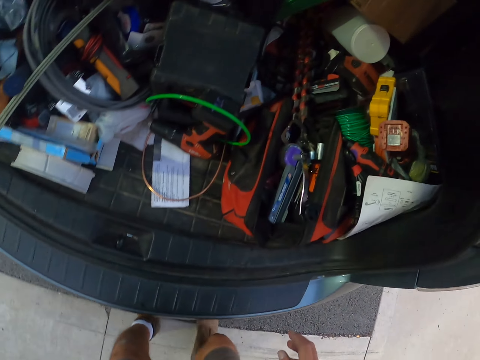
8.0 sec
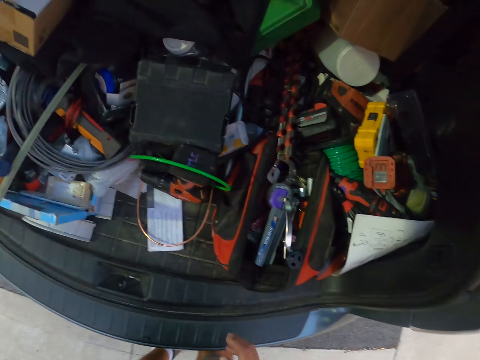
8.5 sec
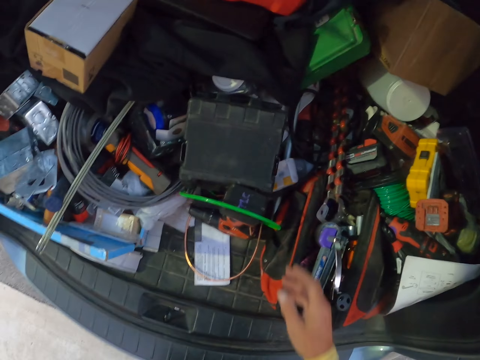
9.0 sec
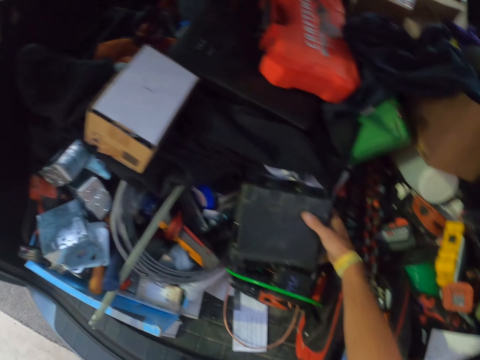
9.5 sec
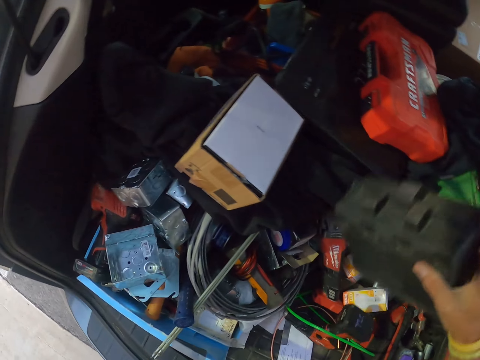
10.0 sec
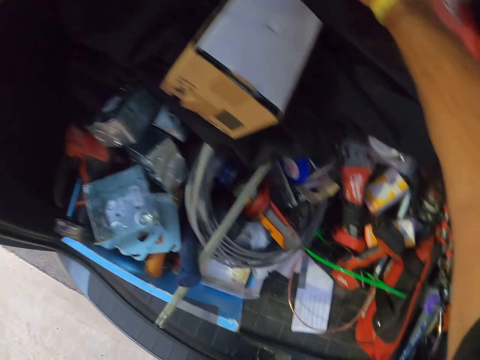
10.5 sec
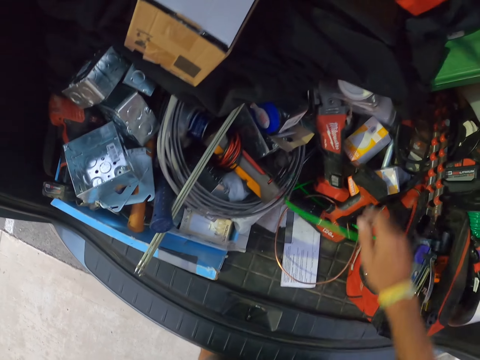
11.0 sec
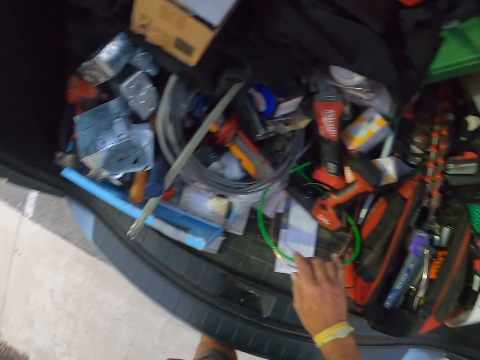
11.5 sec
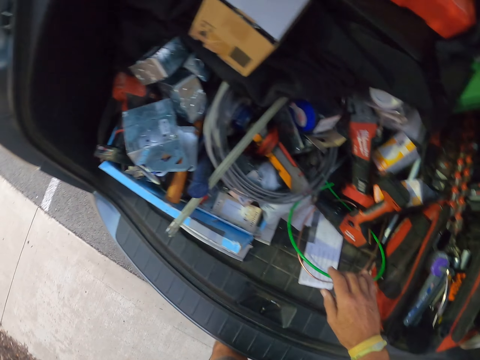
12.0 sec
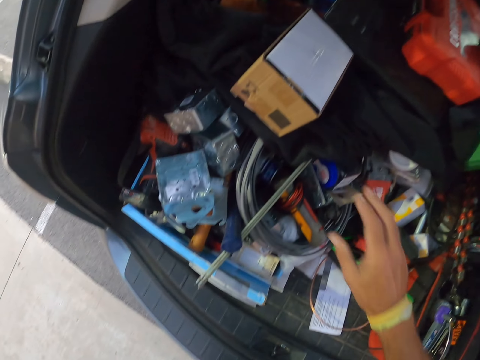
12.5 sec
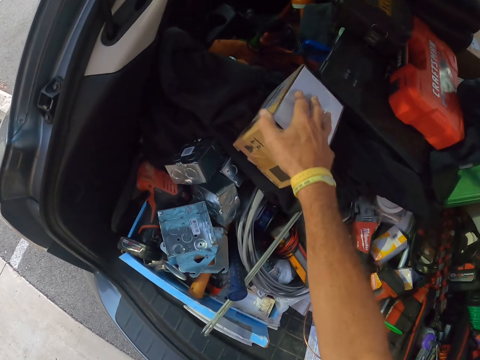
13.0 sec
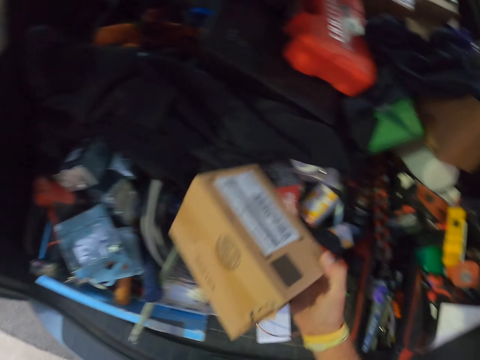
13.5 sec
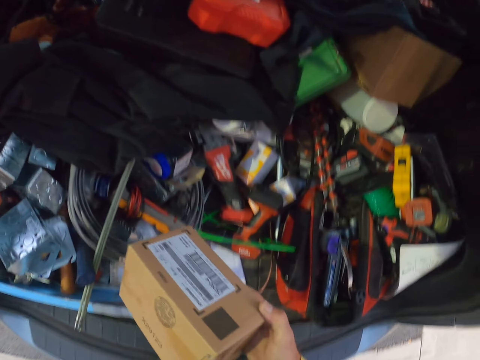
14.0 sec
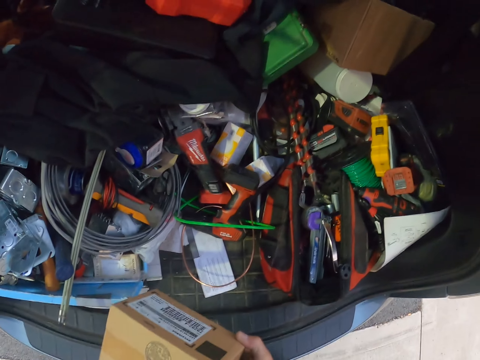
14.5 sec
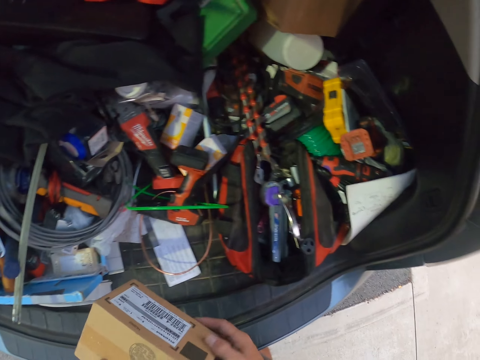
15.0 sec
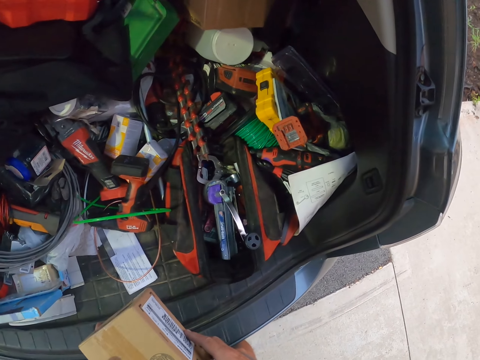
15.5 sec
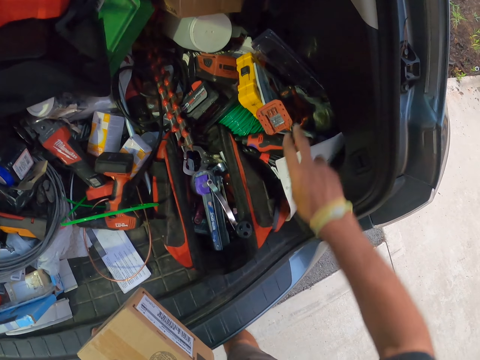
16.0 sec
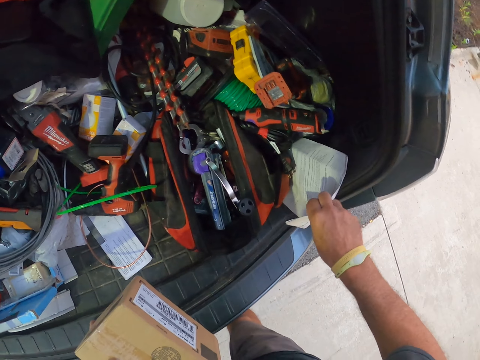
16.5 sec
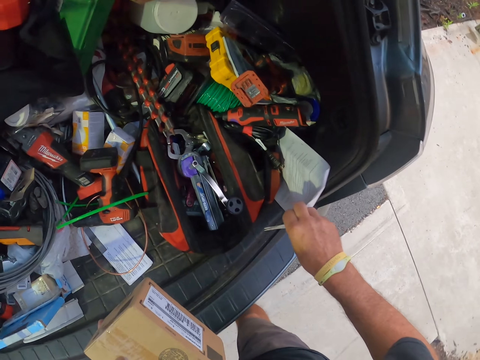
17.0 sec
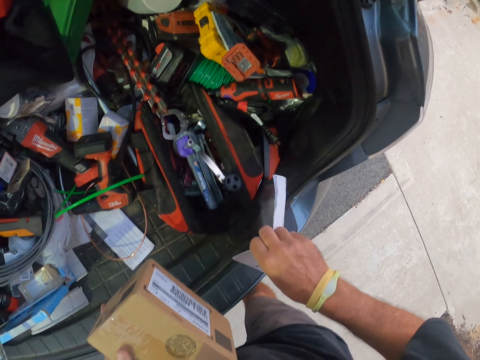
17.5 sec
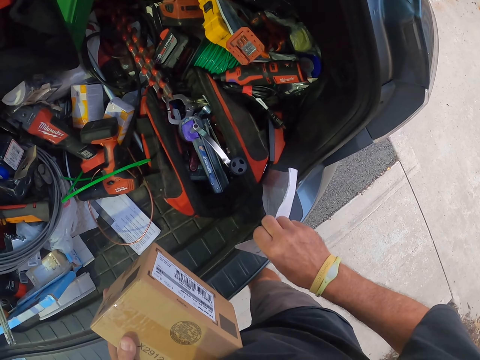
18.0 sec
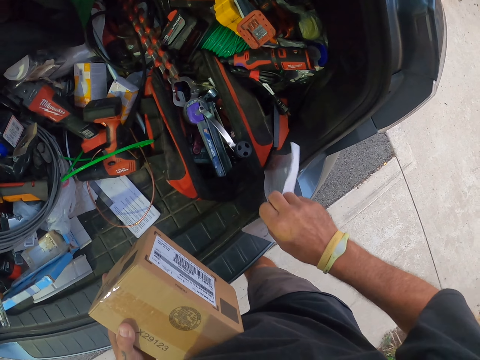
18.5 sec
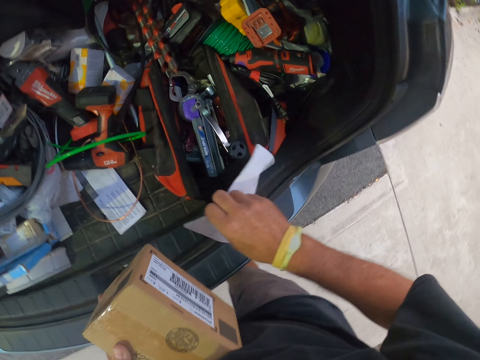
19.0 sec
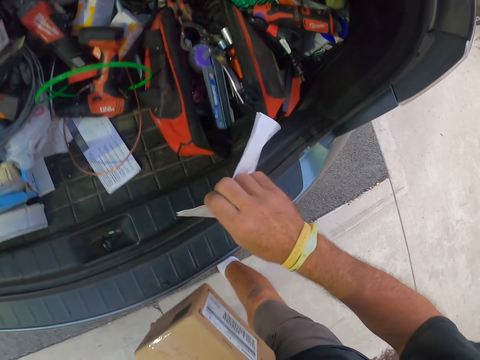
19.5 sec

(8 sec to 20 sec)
The camera wearer stops. They pick something from the boot. They move tools in the car. They put something in the boot. They pick a box from the boot. They hold the box with the other hand. They pick a paper from the boot.

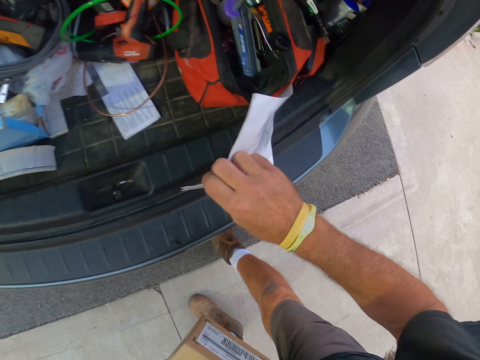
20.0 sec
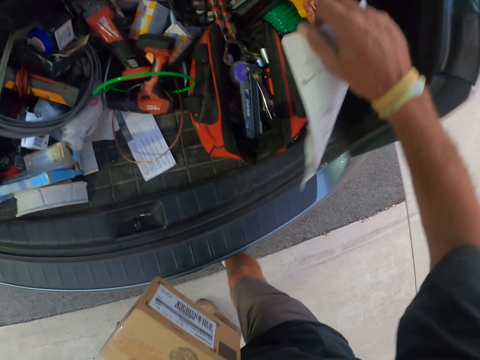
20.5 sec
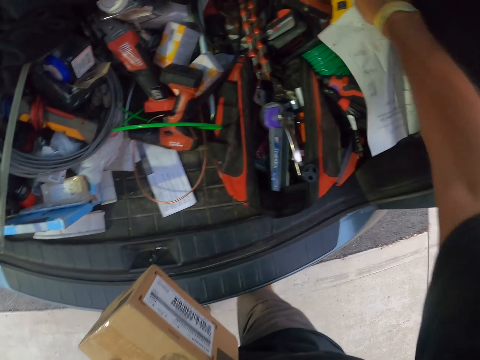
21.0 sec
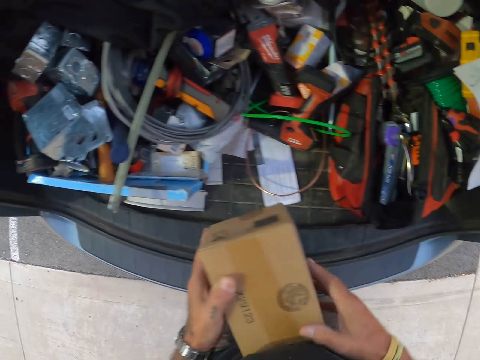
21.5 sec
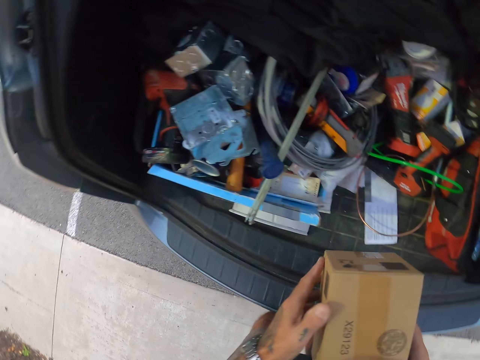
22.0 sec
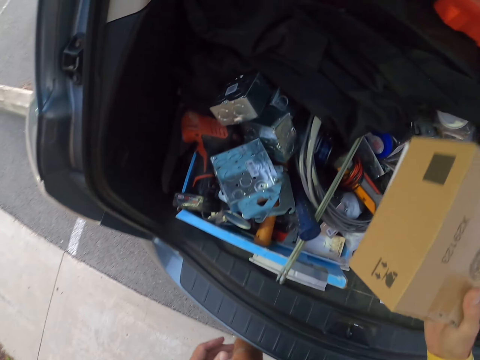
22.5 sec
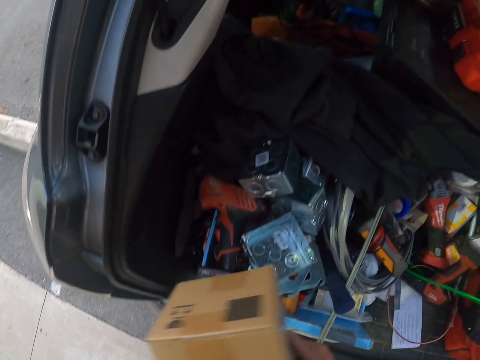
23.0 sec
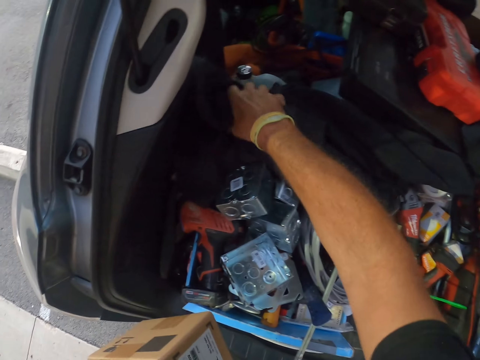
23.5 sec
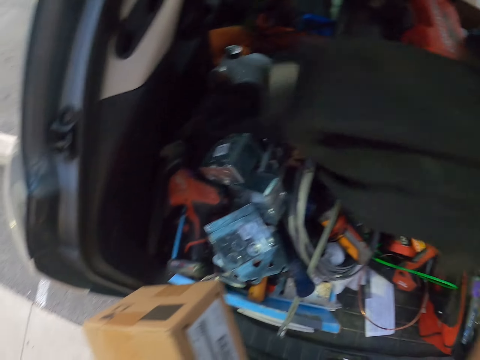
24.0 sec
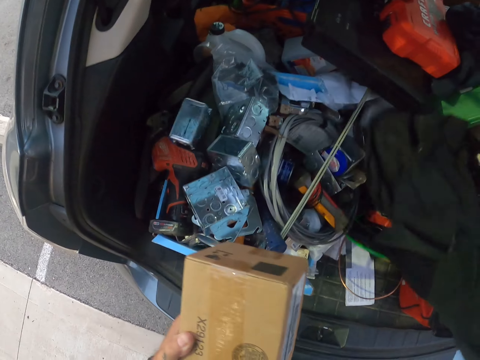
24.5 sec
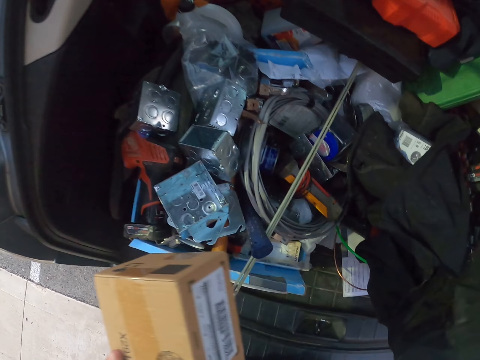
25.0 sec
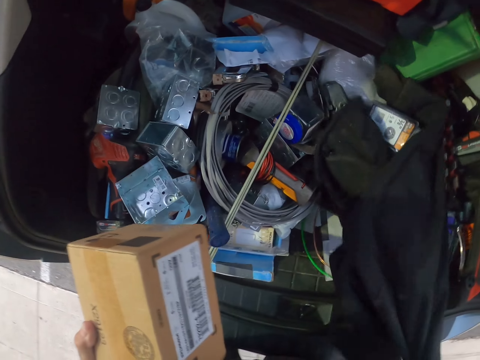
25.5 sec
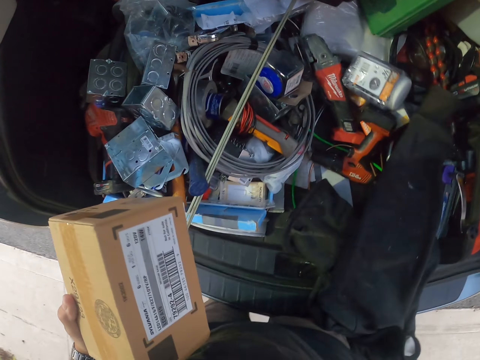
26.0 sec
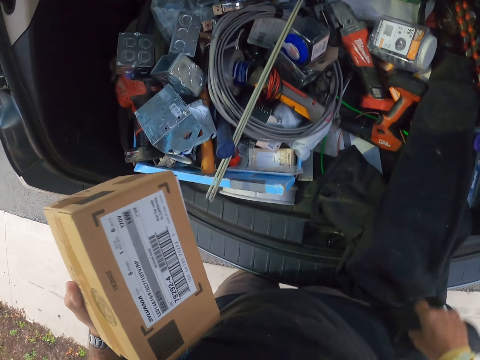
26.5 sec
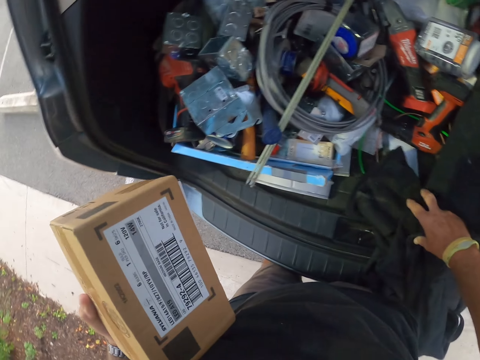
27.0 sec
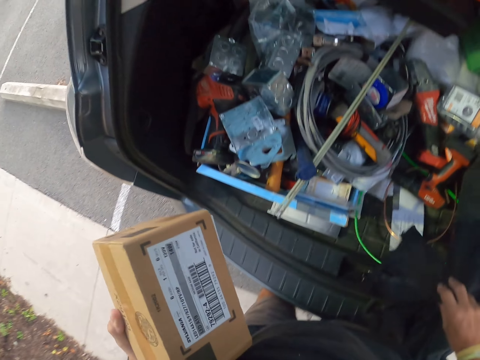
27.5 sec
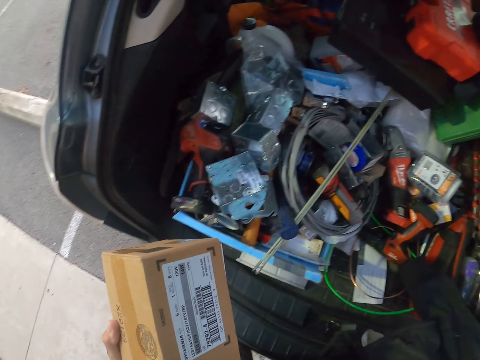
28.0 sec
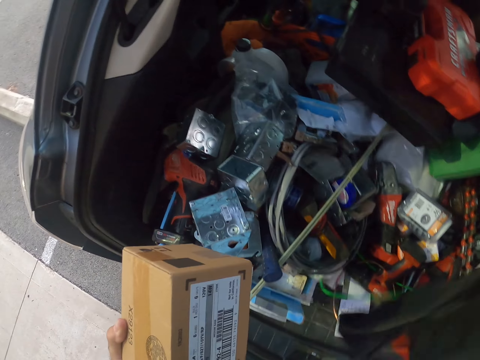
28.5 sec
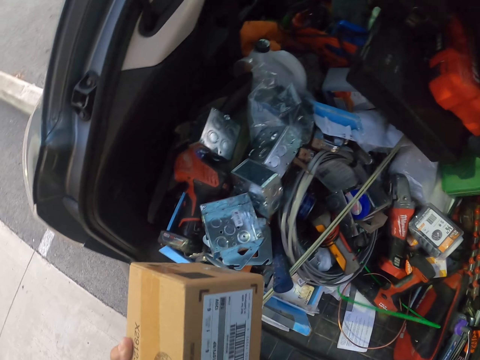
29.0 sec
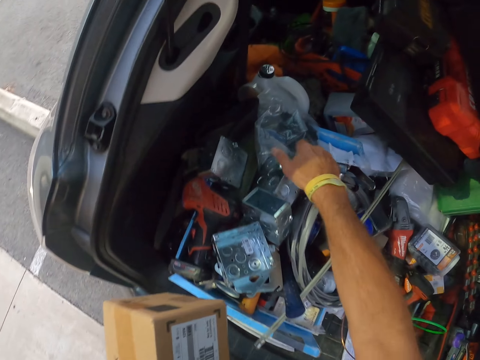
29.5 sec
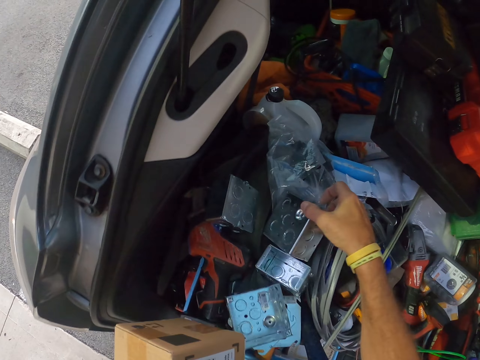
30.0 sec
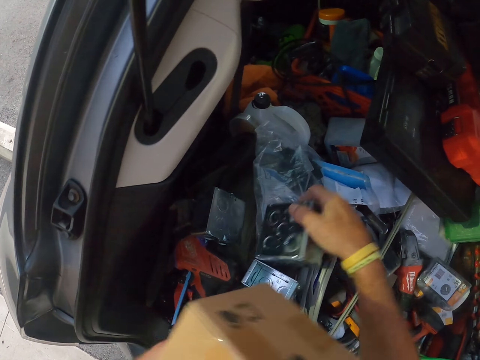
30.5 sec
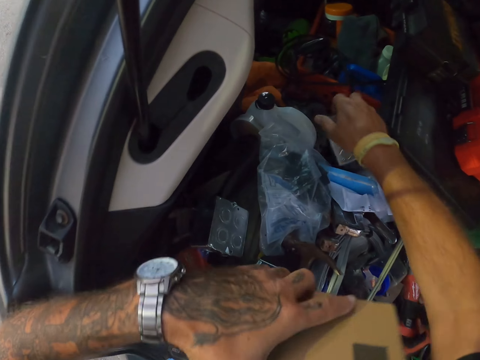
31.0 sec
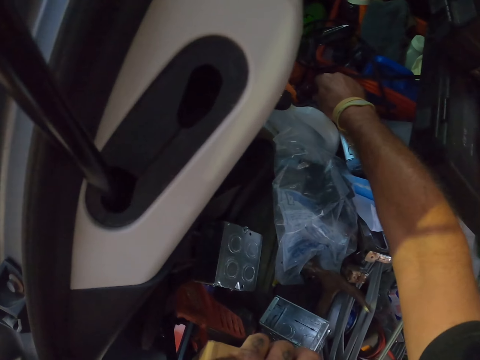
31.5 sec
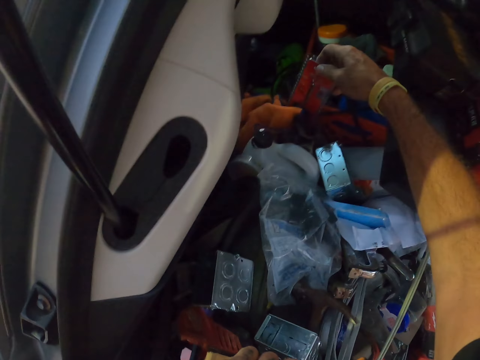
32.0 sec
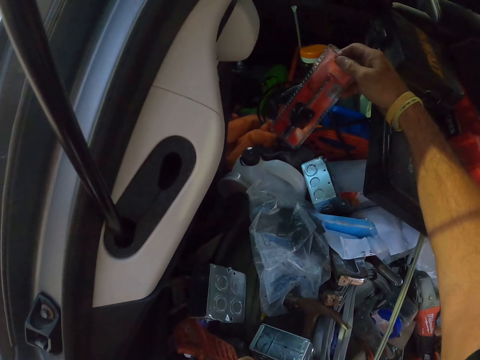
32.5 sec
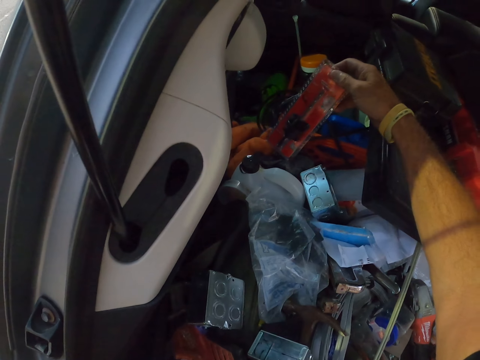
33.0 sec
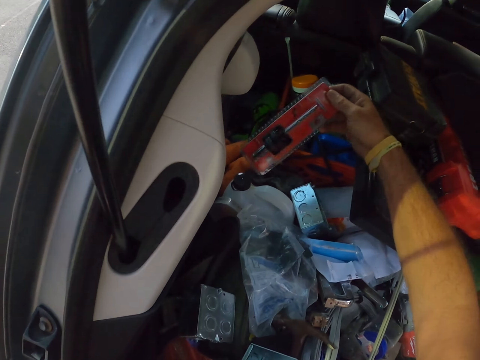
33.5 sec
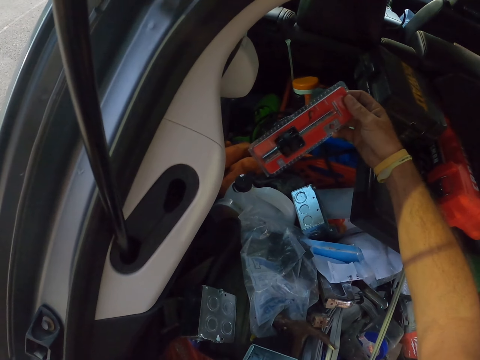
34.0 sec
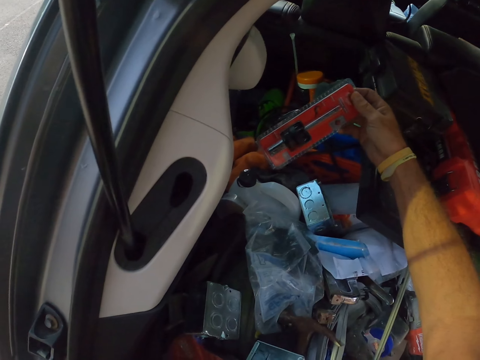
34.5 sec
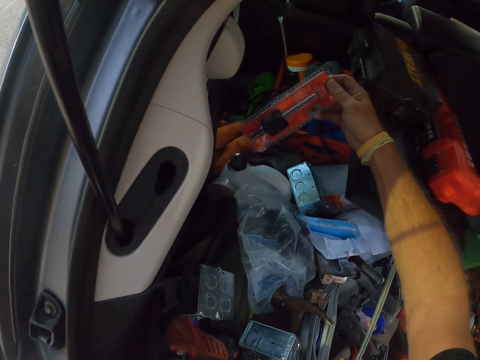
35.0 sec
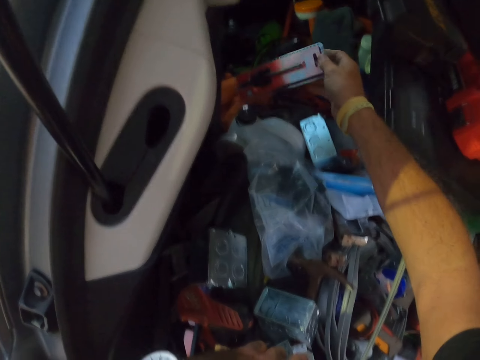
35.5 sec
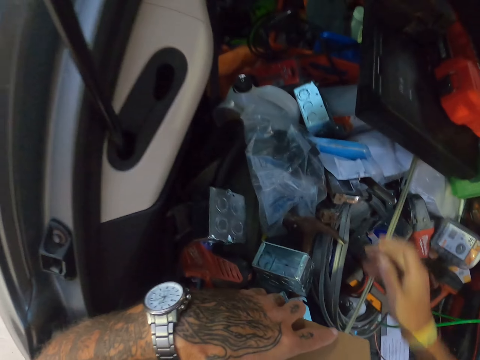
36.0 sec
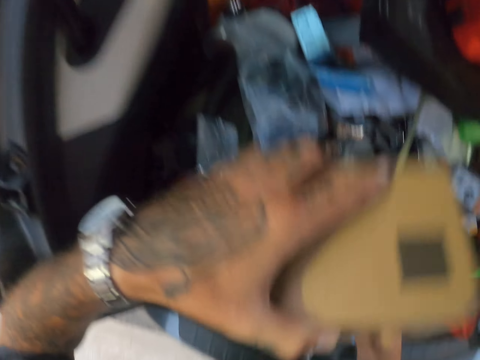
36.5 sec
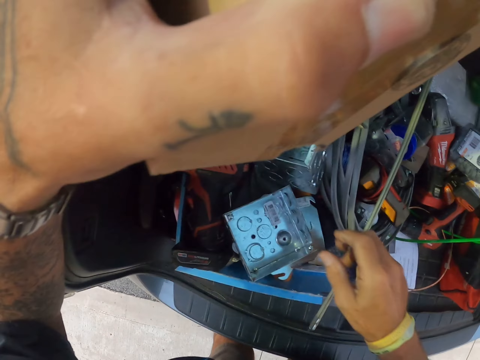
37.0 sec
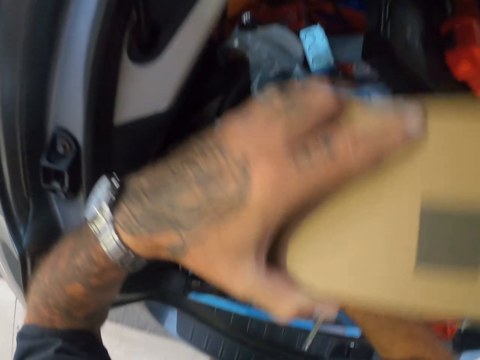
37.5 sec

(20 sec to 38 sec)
The camera wearer puts the paper in the boot. They pick a cloth from the boot. They put the cloth in the boot. They pick something from the boot, and put something in the boot. They look for tools in the car. They pick something from the boot. They stare at something. They put something in the boot.
